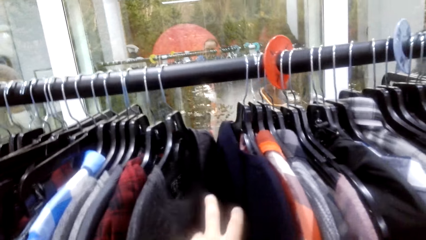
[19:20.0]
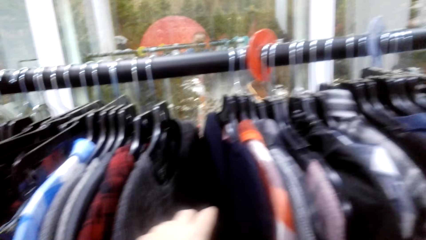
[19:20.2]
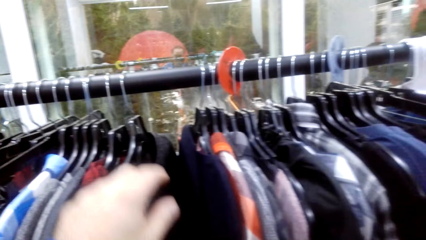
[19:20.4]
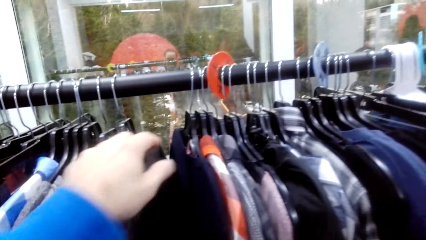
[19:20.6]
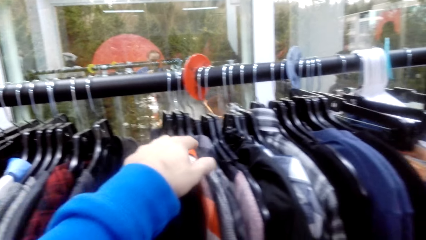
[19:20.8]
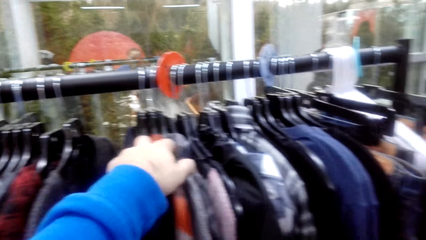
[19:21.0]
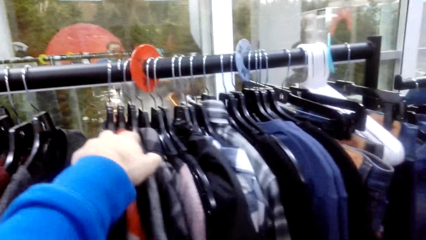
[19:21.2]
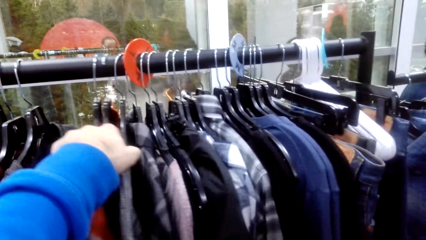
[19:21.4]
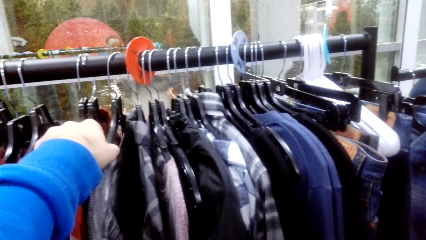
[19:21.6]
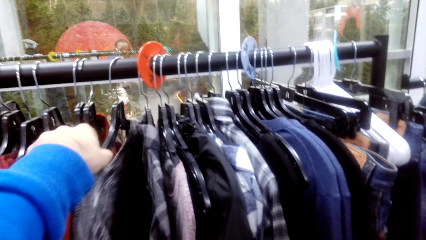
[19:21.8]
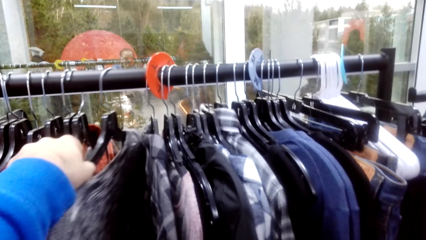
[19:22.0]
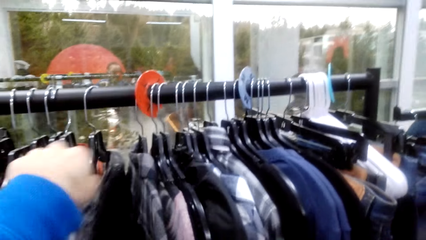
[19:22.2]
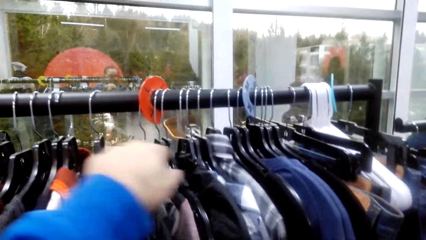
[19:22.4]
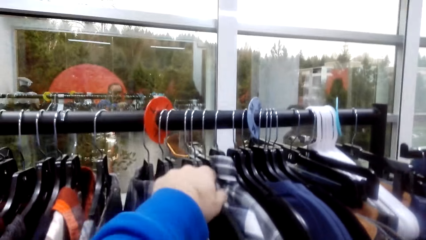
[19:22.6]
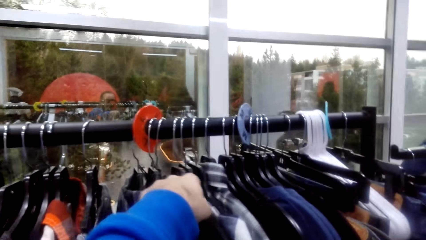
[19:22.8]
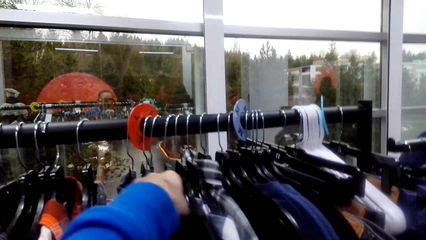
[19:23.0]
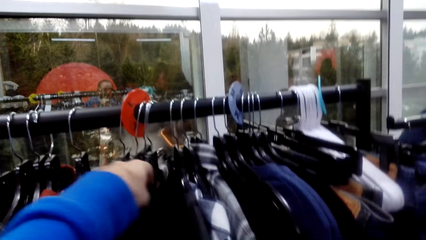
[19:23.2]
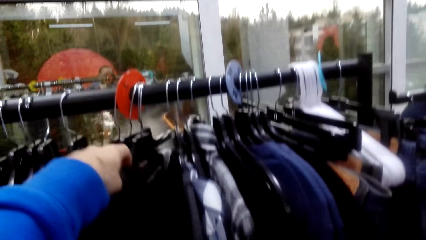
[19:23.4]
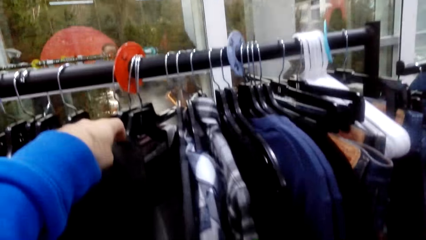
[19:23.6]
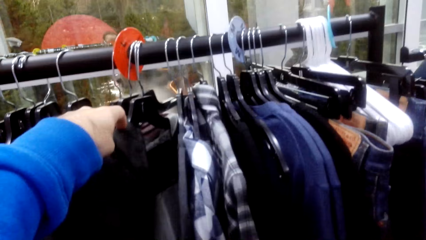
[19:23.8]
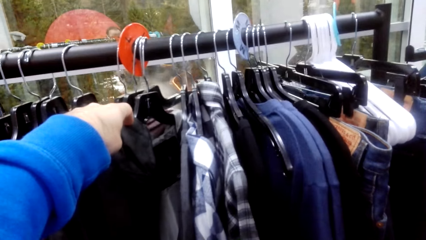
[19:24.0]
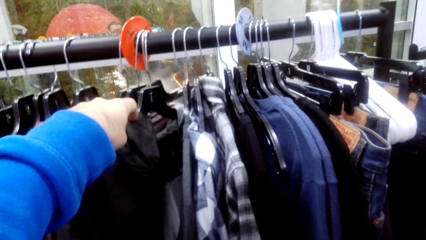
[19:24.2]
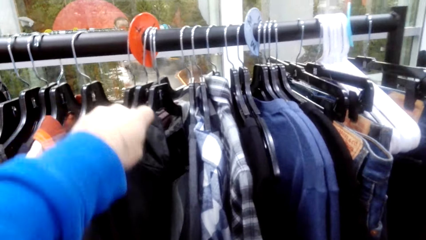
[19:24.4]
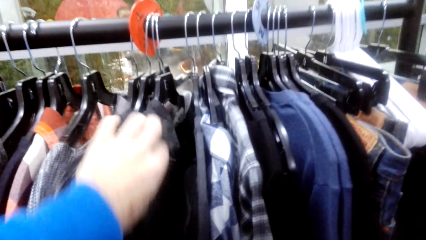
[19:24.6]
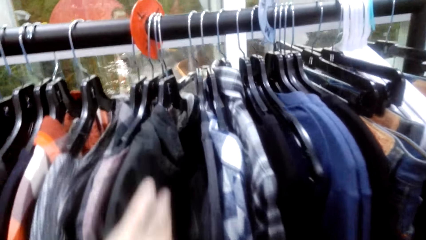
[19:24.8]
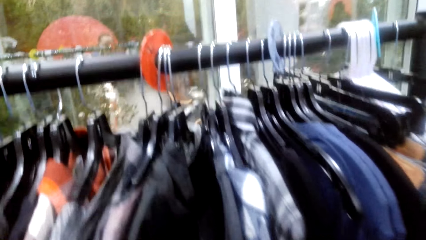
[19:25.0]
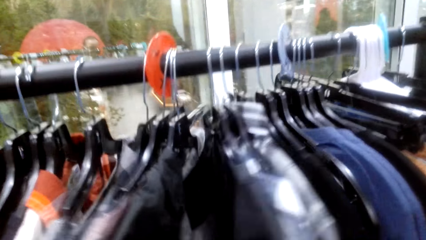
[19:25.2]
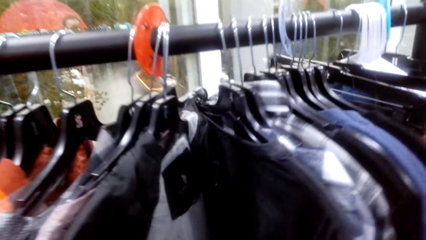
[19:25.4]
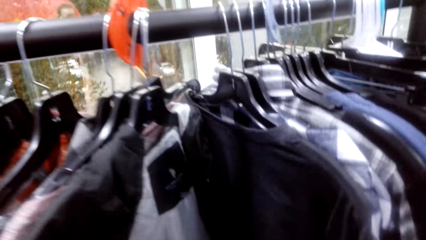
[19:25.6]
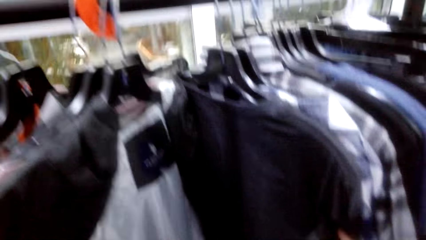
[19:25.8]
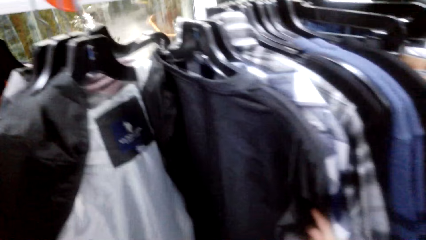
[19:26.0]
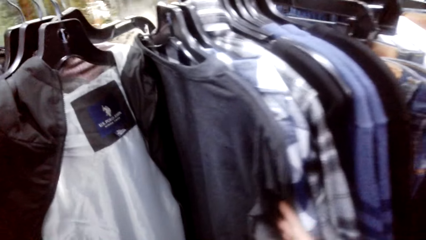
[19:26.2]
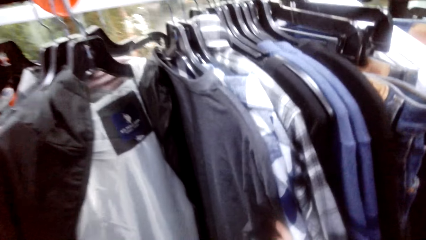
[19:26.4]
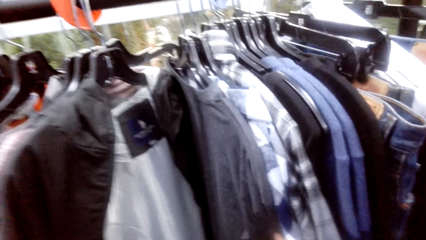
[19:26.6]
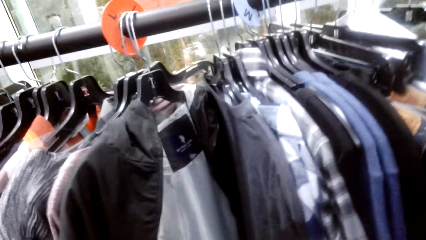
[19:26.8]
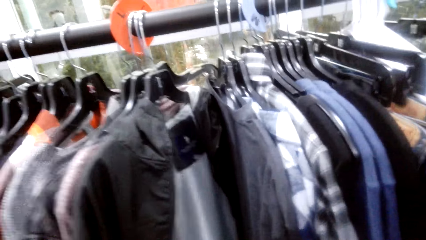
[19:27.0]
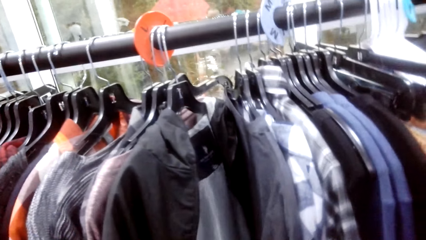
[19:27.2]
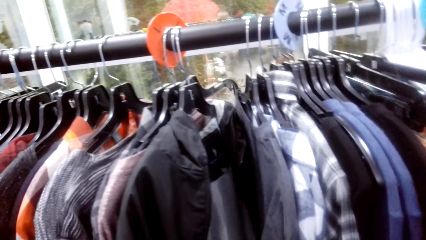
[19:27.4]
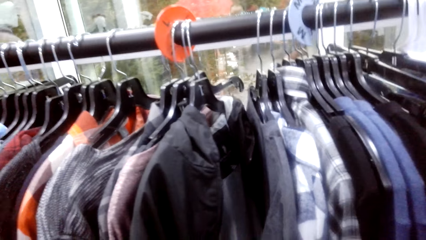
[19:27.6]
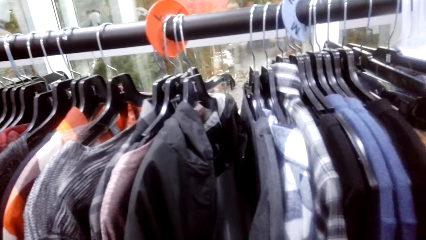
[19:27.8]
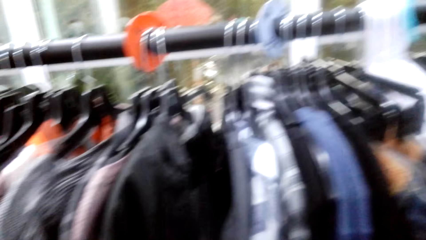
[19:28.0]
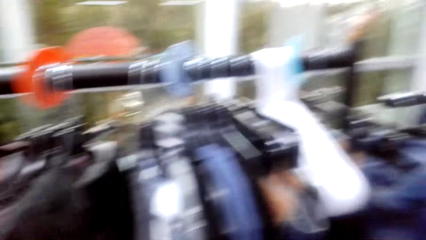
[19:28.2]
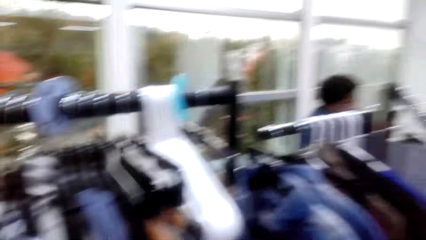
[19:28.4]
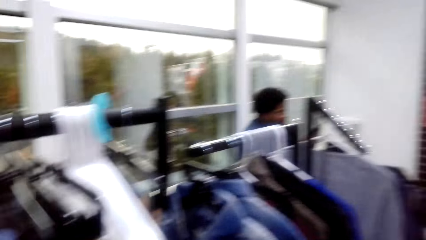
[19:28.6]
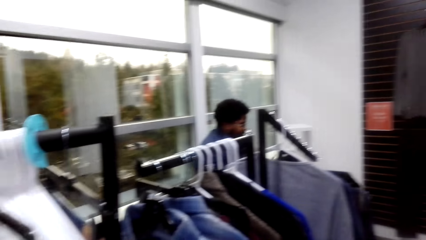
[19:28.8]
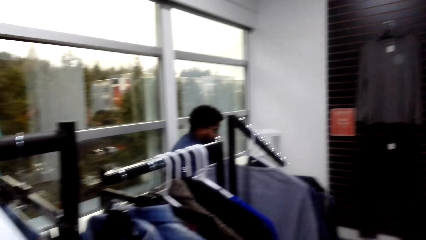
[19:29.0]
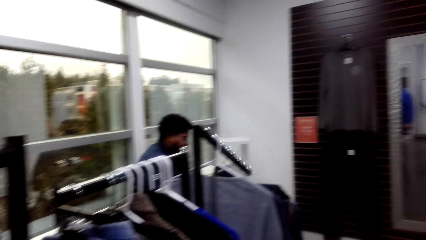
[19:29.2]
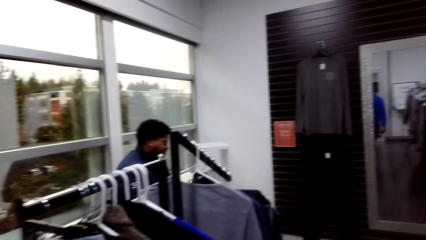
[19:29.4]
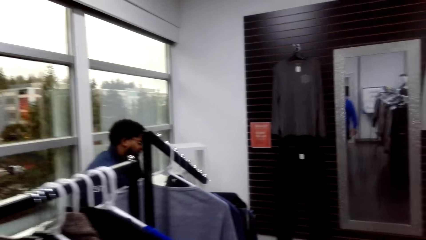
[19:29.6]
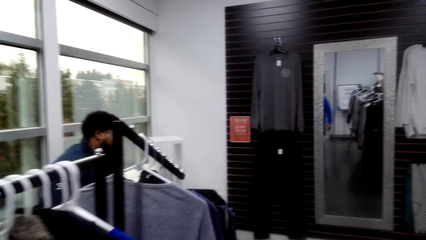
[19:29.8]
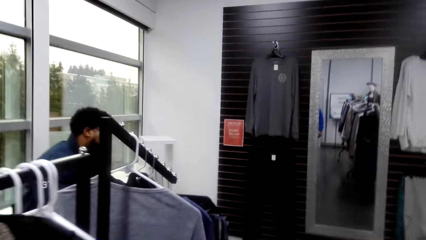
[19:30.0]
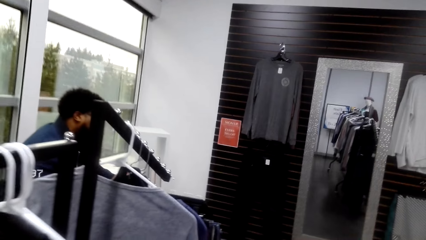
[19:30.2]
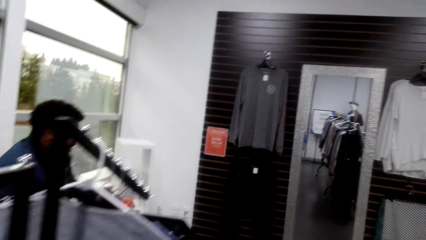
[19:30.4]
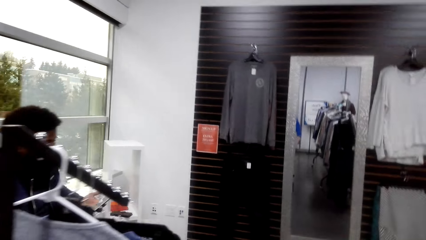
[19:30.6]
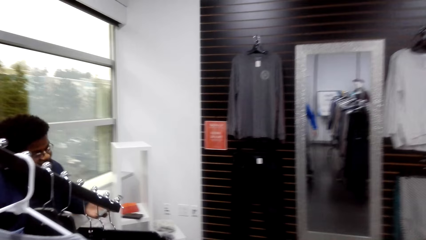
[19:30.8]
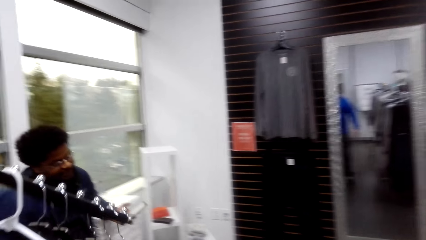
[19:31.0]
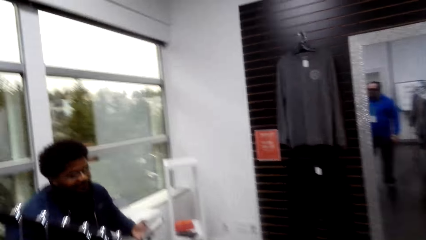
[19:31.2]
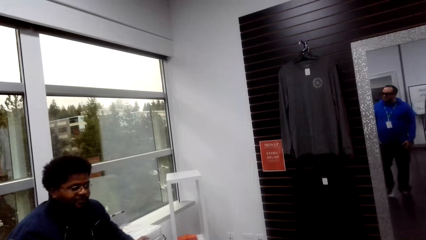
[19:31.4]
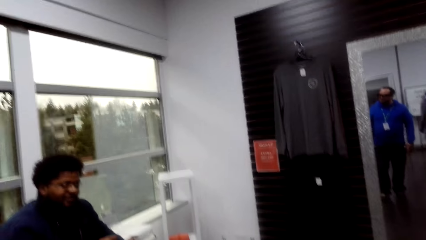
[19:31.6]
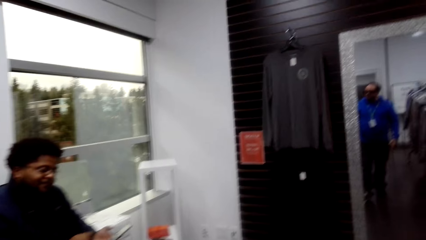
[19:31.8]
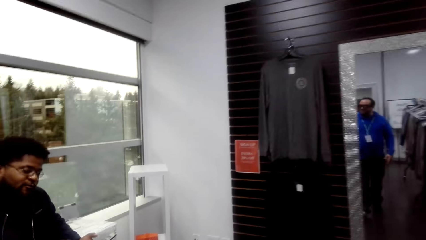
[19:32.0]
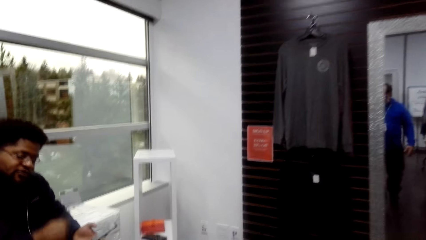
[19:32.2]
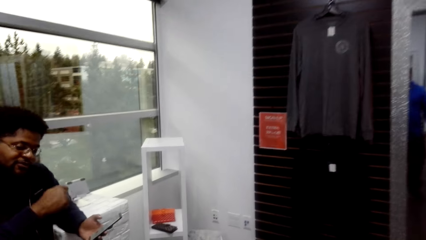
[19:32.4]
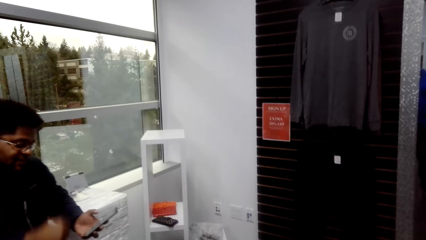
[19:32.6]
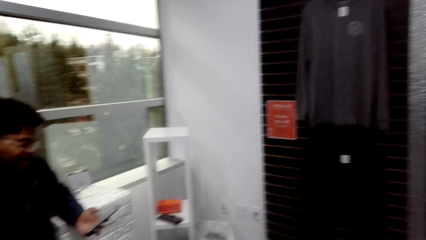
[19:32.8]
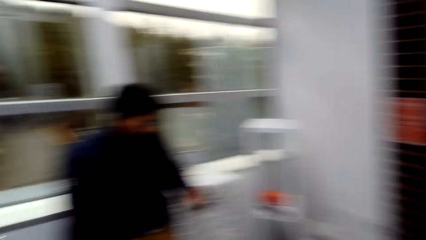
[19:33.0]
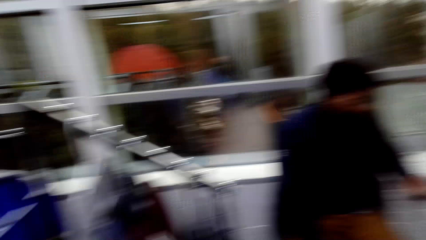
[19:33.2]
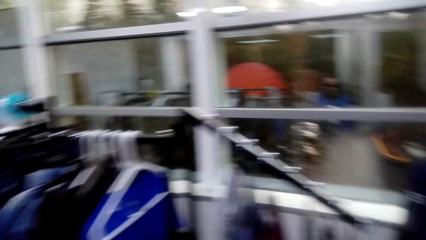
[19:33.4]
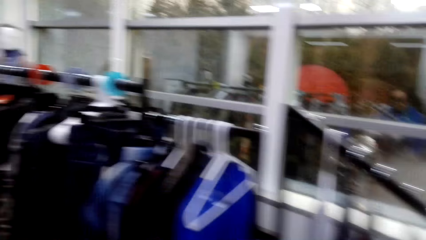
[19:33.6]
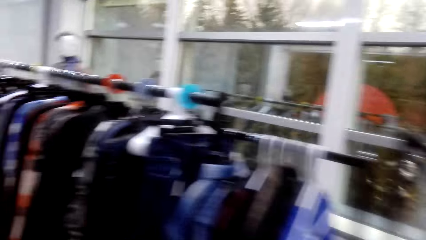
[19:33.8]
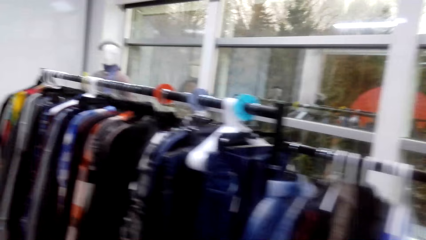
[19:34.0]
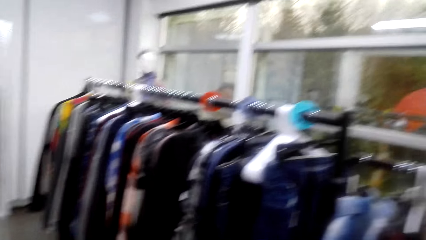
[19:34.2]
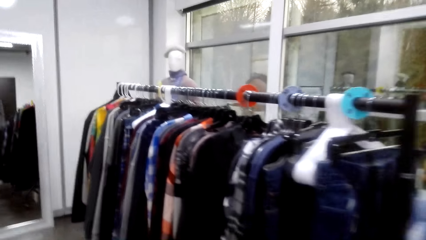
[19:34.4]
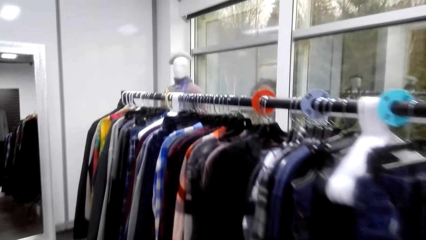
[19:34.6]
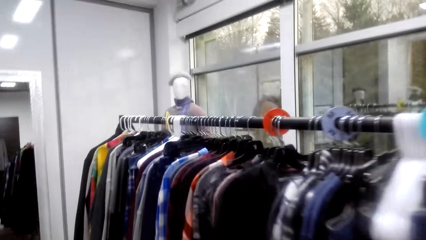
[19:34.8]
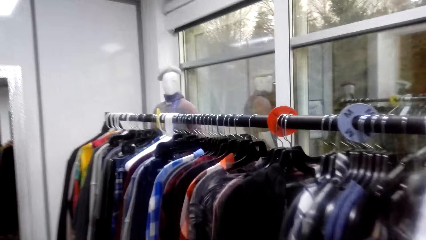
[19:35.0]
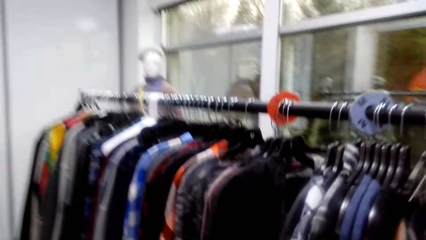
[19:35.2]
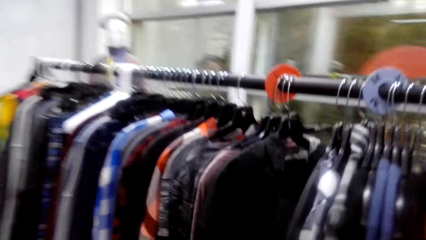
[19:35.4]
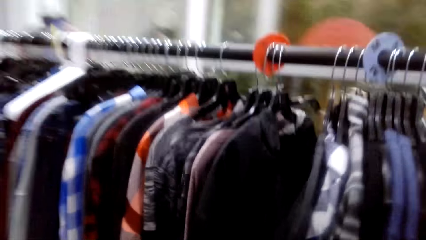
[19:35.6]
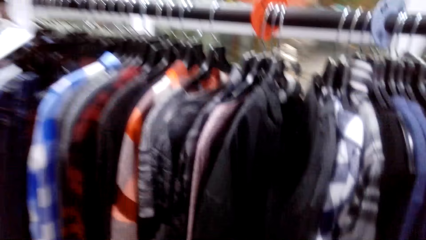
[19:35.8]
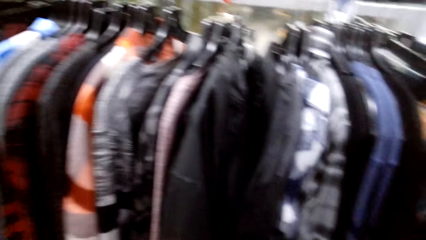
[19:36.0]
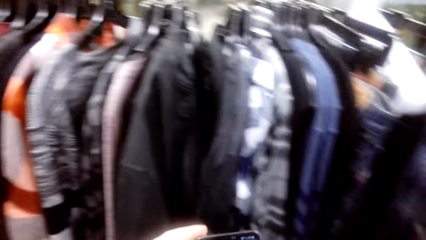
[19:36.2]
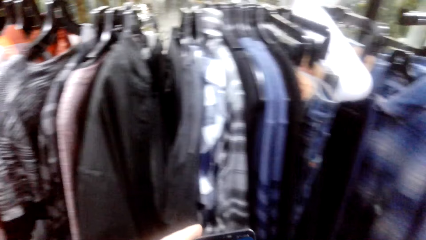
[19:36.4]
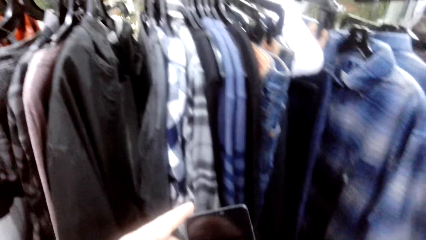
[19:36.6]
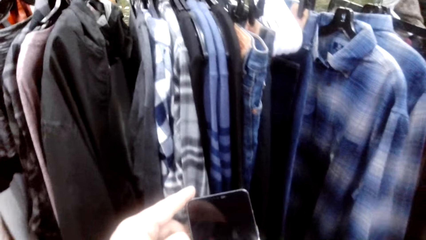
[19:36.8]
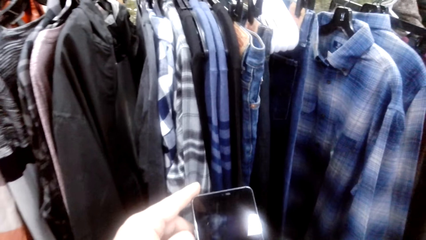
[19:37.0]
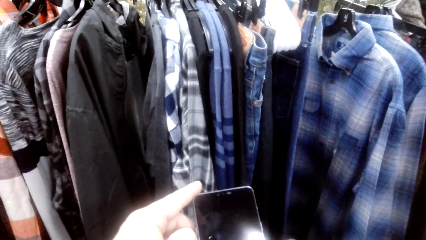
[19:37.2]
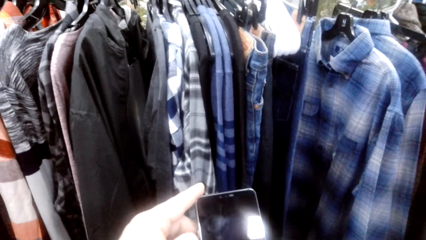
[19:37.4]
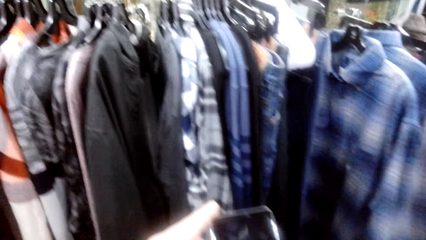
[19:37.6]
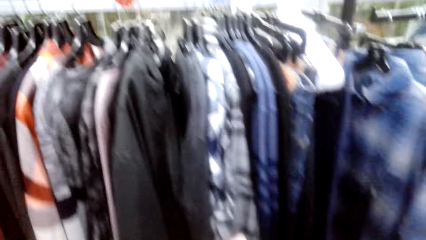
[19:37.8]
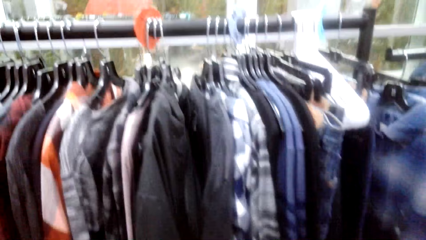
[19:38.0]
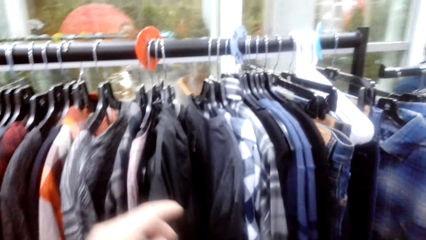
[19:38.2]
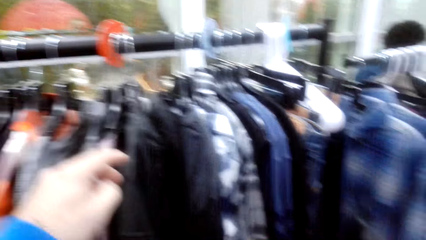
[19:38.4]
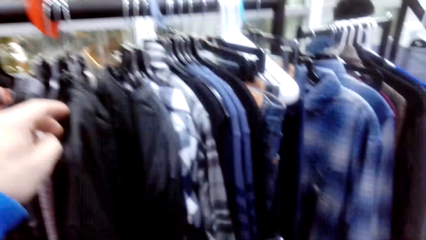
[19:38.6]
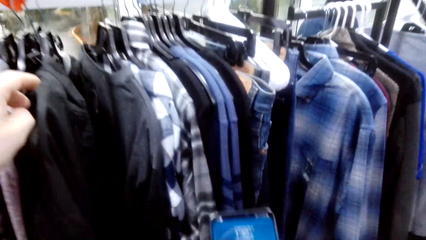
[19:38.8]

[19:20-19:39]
The camera wearer walks around. They pick up the phone. They scroll the phone. They touch the cloth.
